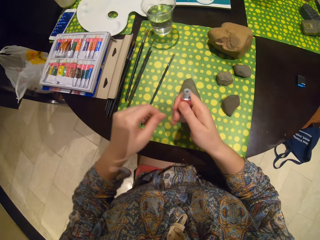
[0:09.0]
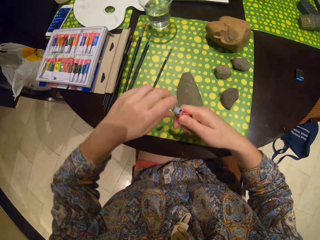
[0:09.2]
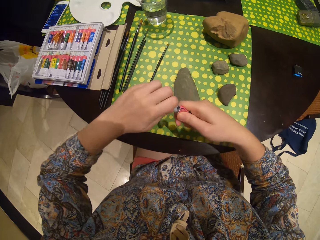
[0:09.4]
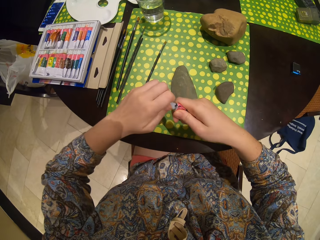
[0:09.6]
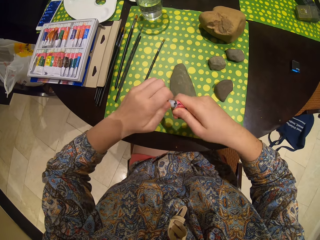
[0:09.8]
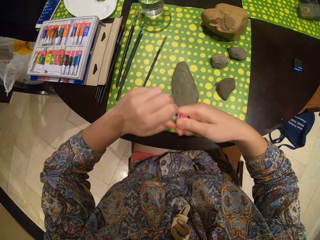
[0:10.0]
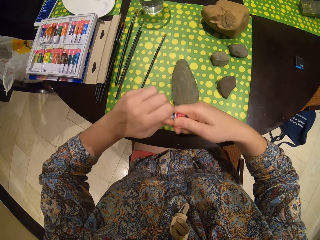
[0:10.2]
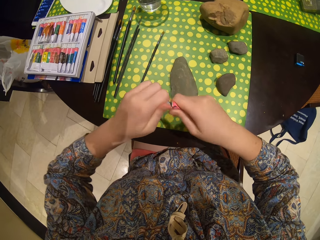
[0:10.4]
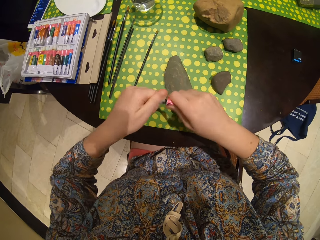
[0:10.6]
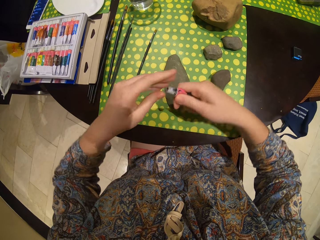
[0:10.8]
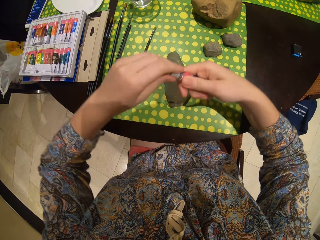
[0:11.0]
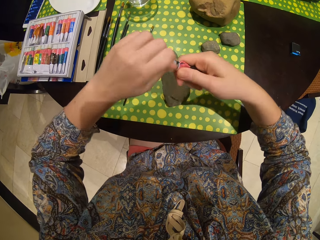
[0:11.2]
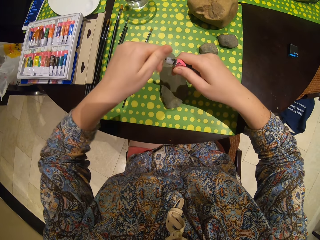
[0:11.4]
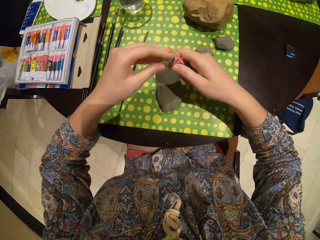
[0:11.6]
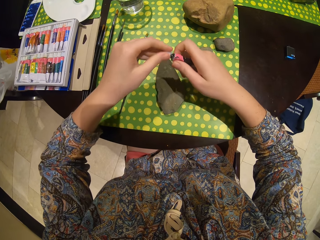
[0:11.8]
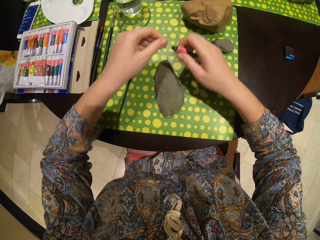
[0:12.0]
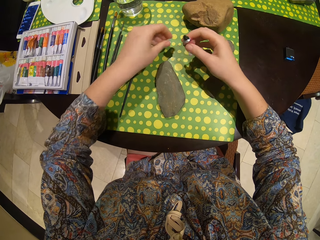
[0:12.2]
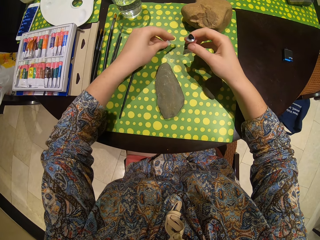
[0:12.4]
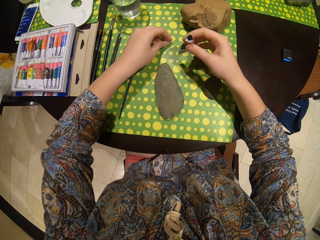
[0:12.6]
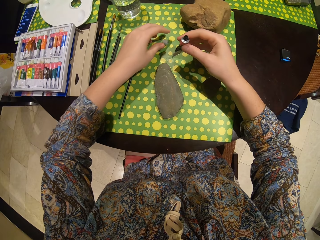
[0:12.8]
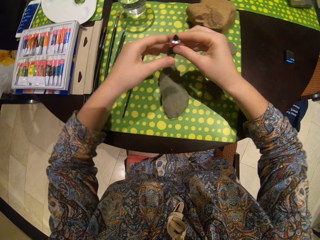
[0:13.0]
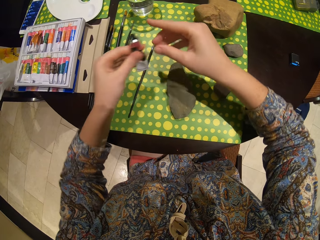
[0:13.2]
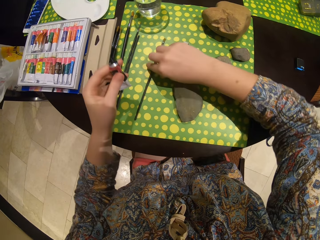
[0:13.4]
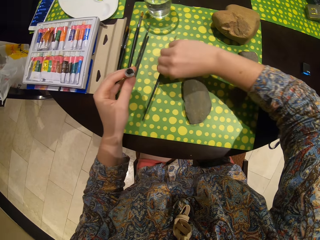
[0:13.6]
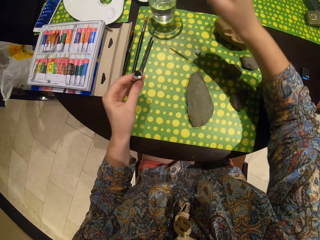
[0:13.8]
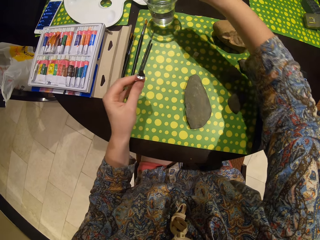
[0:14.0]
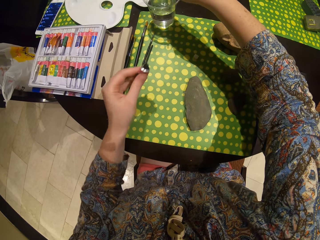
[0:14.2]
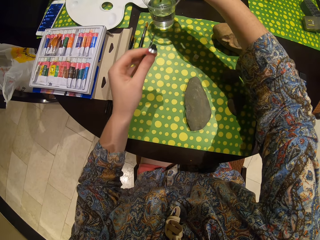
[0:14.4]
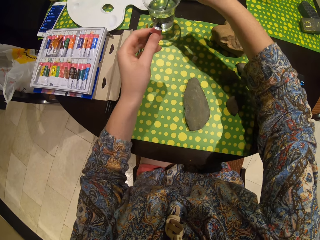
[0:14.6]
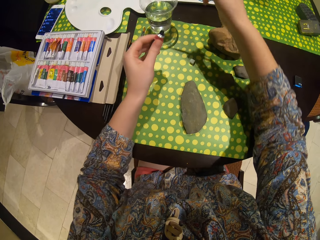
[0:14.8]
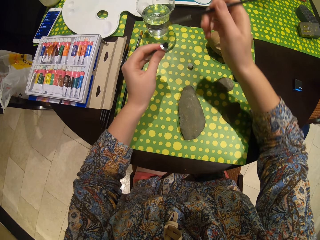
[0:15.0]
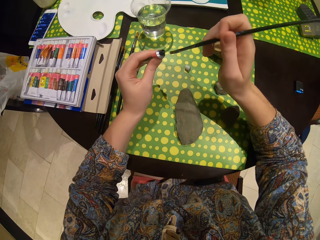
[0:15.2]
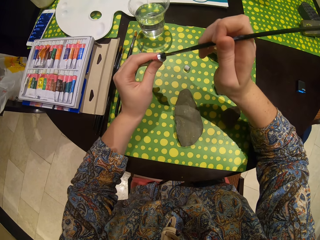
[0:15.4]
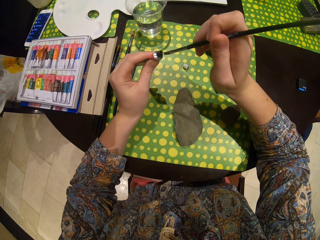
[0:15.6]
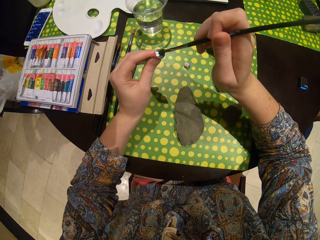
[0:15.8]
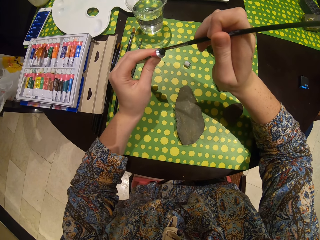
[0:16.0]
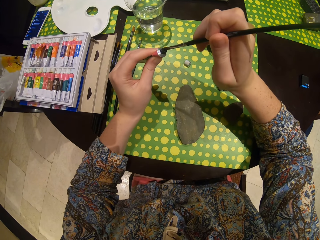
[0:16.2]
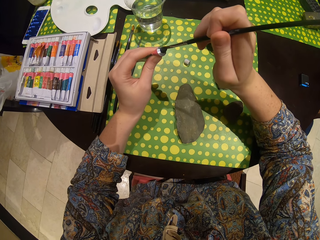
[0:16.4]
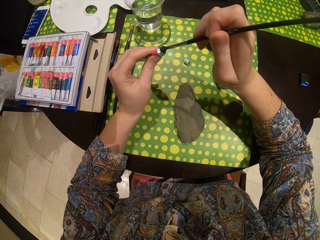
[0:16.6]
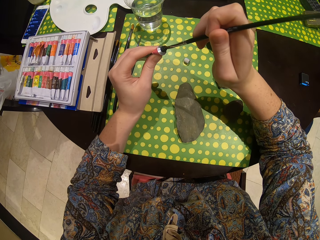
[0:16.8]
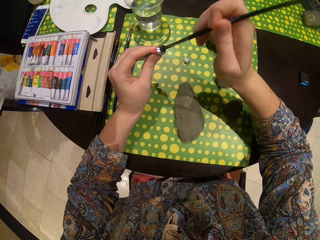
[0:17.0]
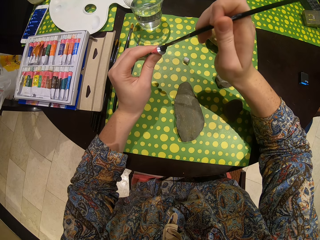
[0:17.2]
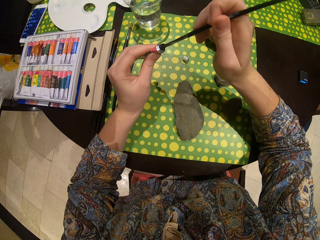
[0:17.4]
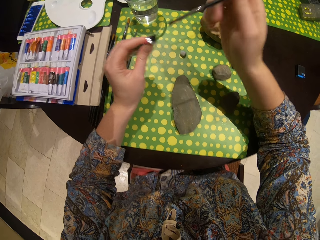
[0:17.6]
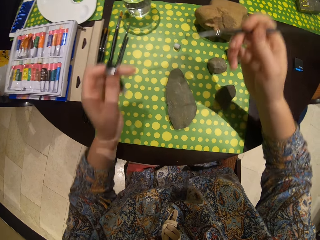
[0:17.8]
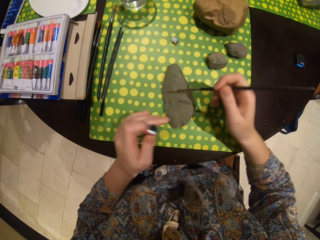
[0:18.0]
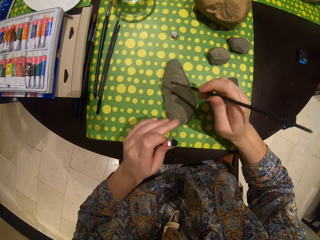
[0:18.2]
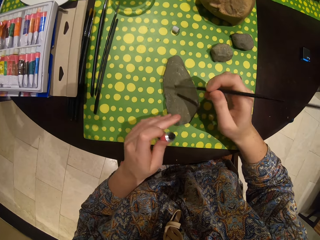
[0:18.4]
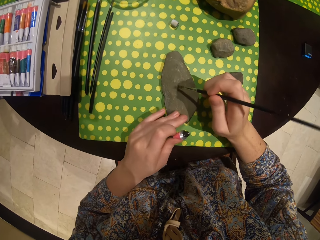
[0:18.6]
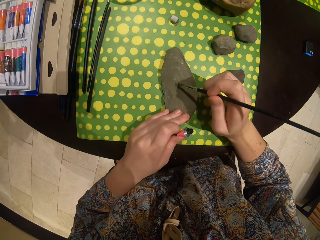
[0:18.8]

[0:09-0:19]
The camera wearer picks up the paint. They open the paint and place the paint on the table. They pick up a paint brush. They dip the paint brush in the water. They take the paint with the paint brush.

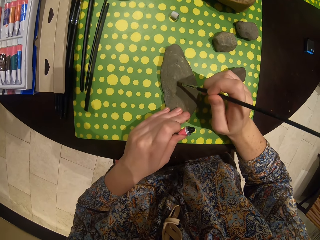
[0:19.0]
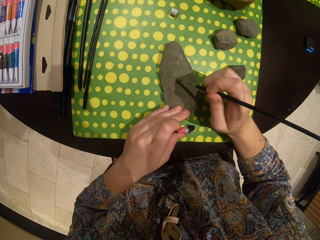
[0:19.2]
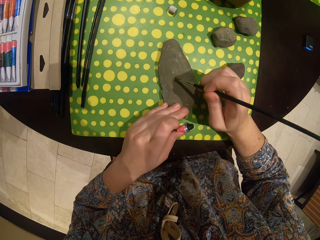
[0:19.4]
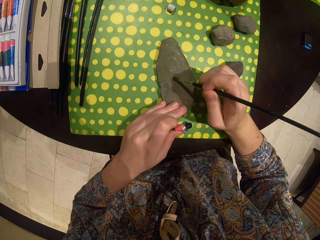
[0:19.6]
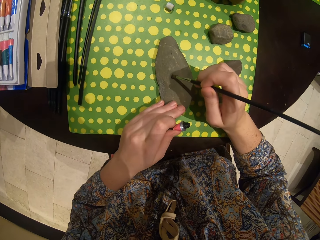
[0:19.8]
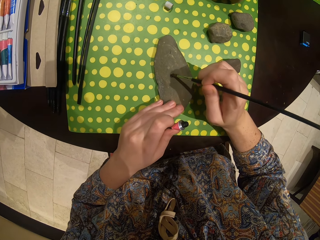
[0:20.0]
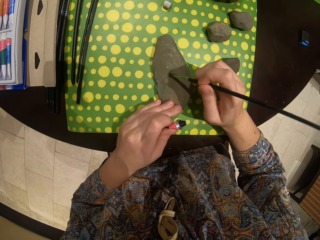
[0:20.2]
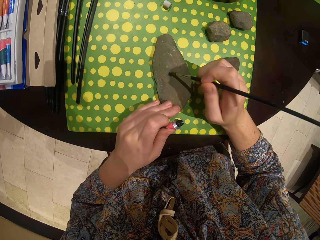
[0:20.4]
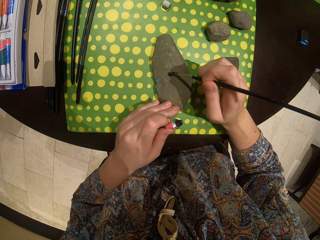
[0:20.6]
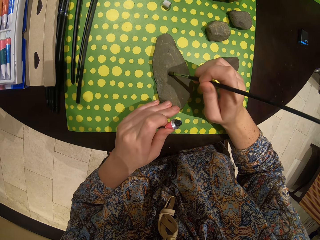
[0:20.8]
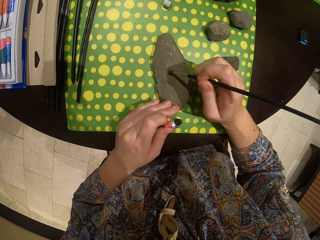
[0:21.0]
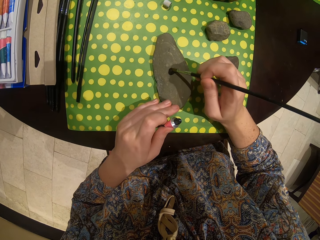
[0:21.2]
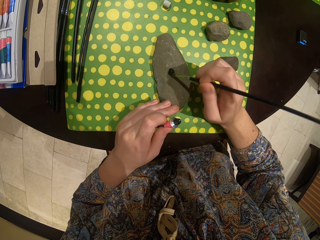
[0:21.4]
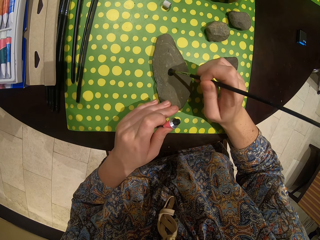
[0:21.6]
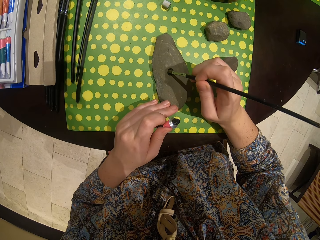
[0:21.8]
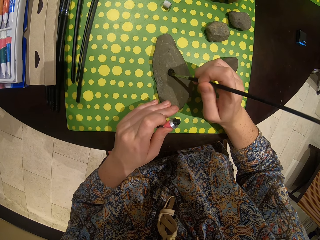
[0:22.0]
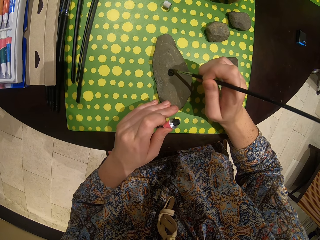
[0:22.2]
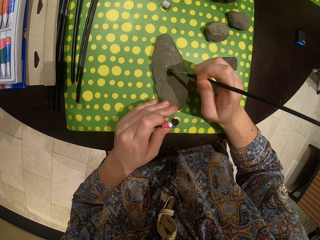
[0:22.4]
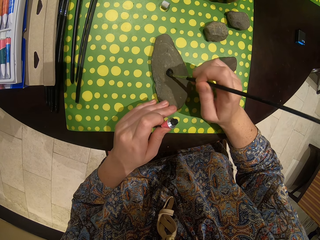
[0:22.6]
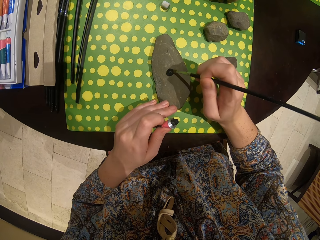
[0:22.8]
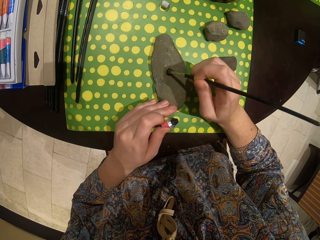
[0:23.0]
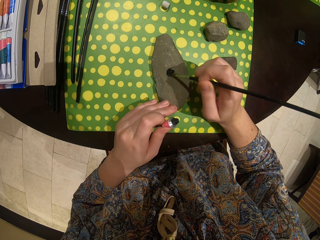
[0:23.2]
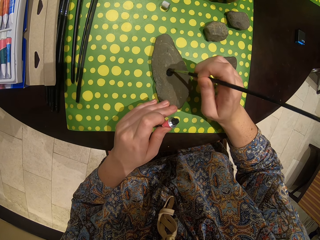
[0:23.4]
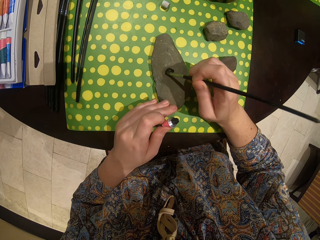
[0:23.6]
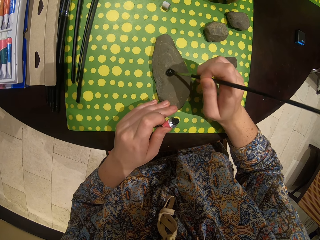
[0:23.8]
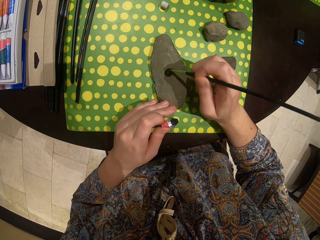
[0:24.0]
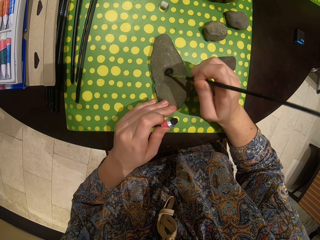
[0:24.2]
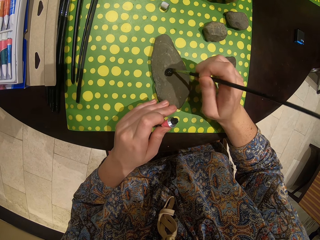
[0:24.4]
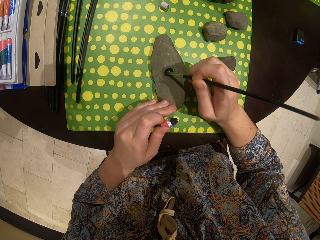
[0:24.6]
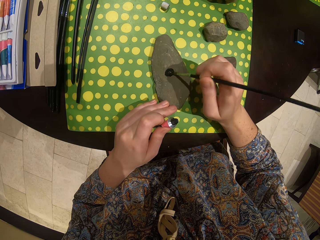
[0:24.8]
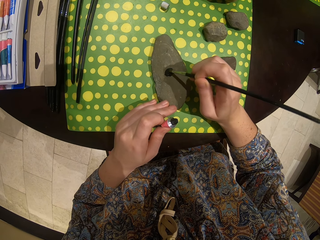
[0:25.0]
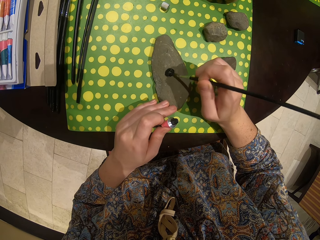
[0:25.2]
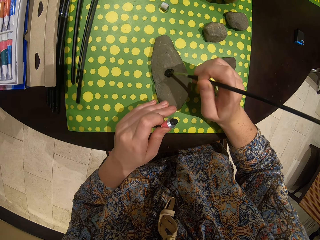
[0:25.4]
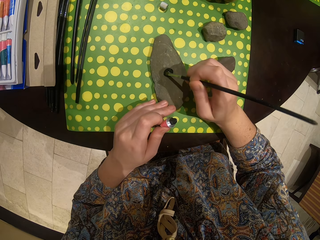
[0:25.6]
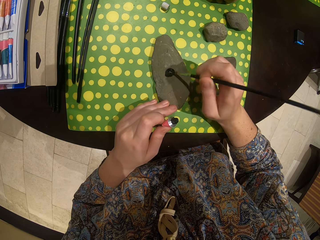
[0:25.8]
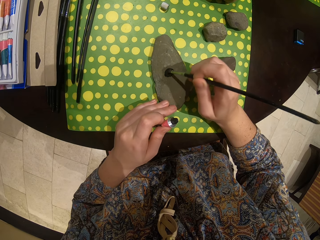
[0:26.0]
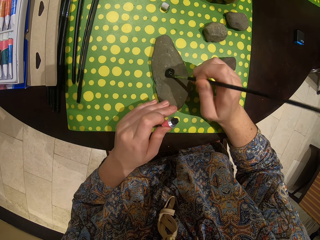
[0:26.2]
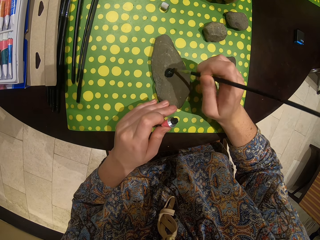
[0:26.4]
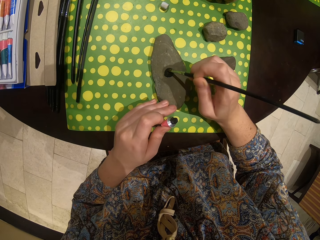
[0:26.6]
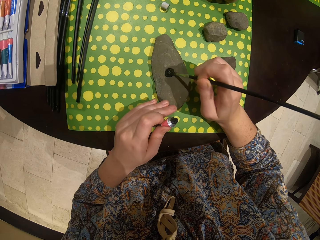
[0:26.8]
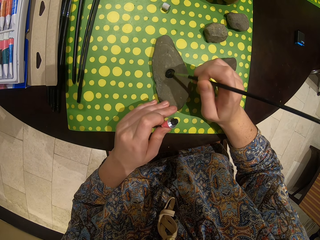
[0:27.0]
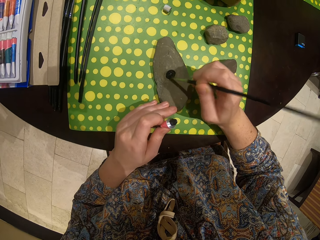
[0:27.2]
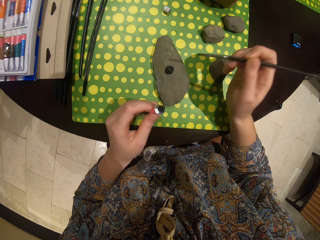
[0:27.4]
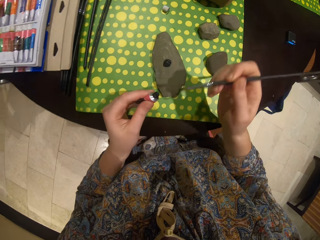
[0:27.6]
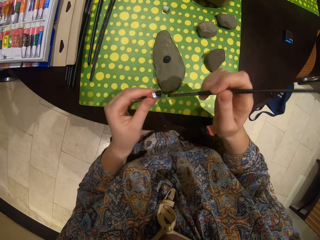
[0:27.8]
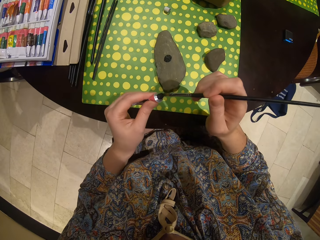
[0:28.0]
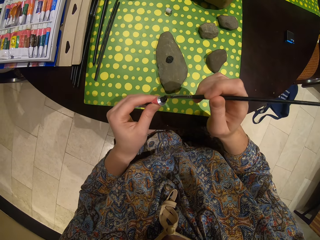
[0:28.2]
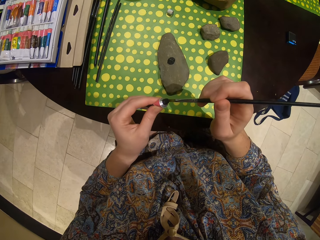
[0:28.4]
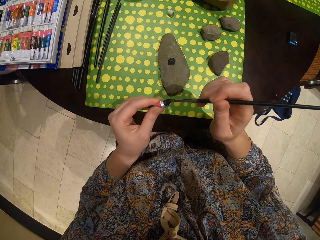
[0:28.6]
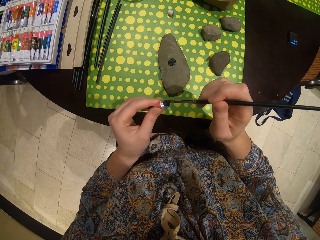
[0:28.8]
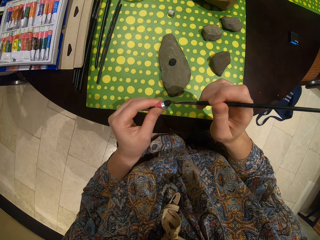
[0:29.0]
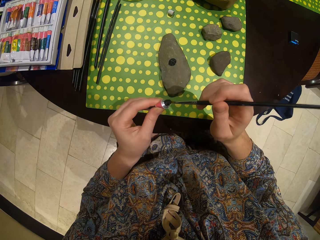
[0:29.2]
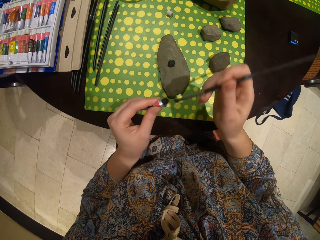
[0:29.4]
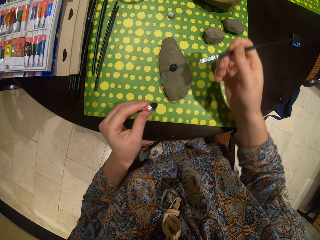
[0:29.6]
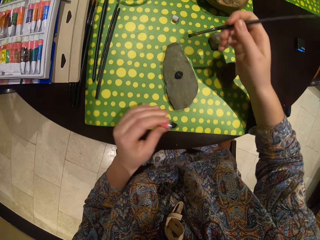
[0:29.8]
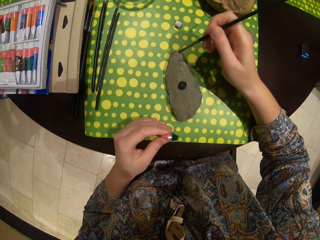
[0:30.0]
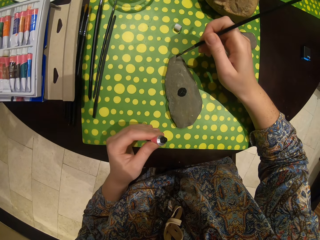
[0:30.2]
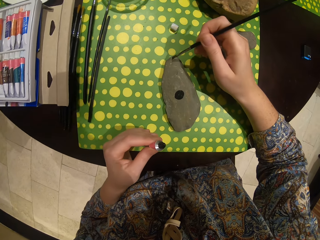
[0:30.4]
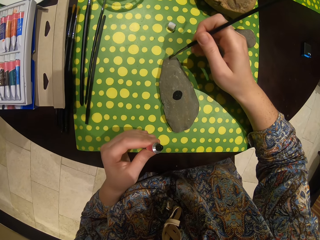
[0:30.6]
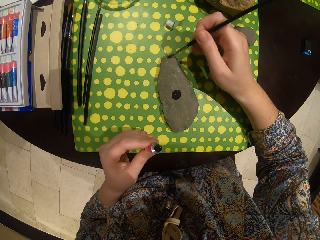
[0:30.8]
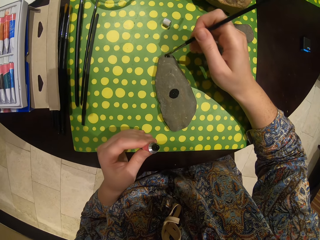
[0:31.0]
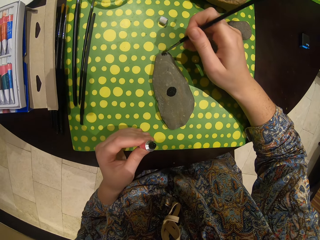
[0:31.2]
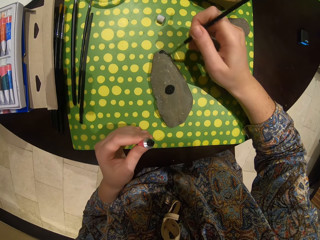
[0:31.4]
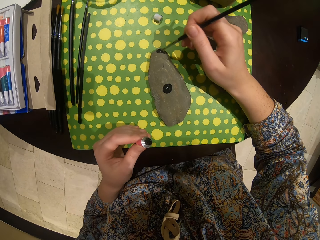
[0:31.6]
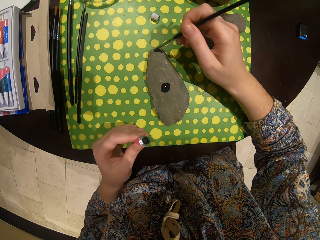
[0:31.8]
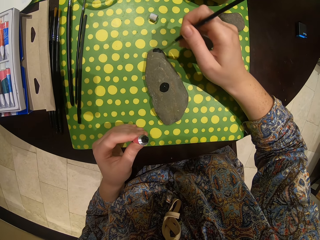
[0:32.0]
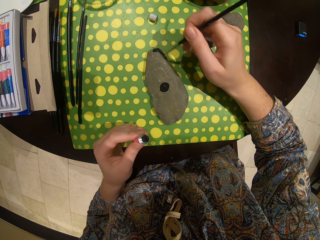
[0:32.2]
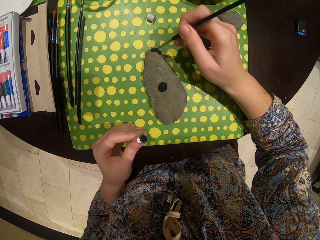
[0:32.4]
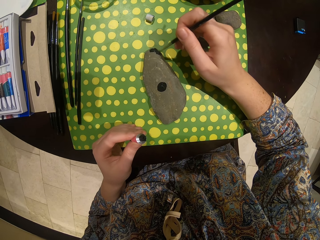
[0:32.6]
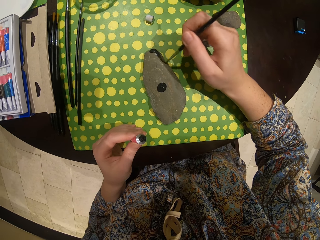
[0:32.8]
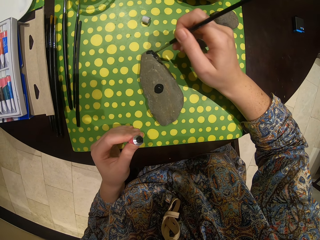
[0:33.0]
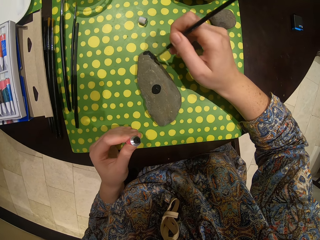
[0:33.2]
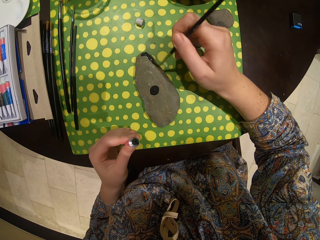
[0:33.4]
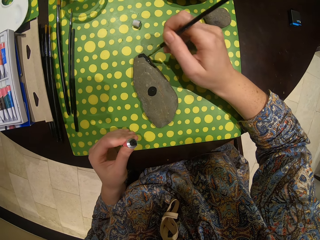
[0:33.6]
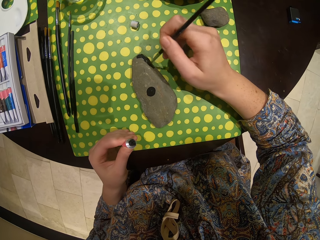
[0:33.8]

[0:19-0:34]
The camera wearer holds the stones with the left hand. They paint the stone. They take the paint with a paint brush. They paint the stone.
